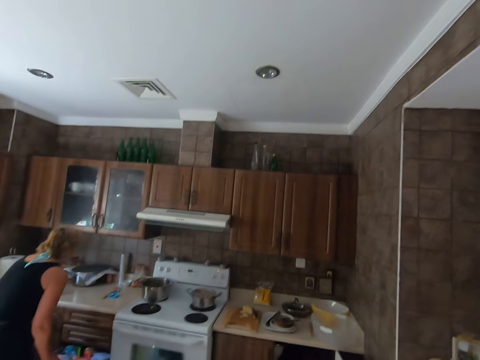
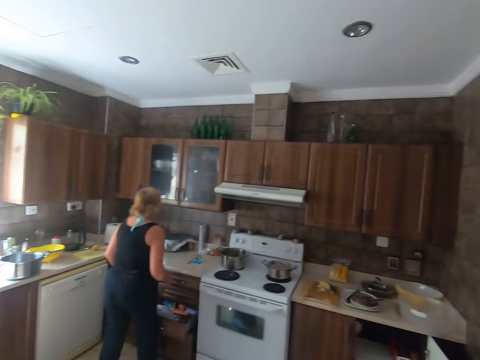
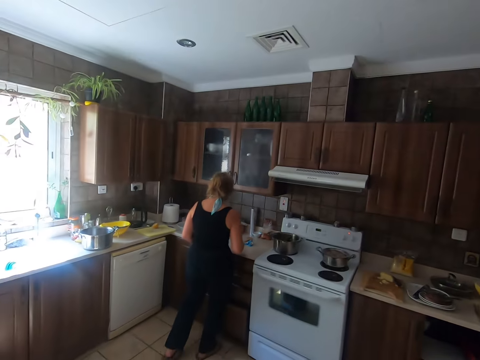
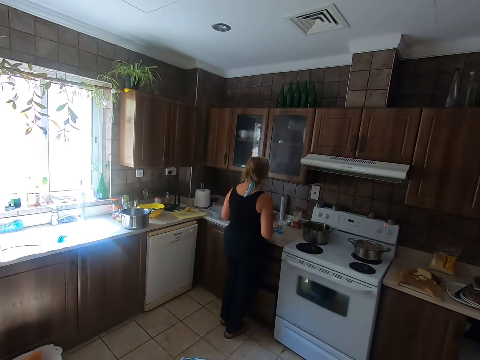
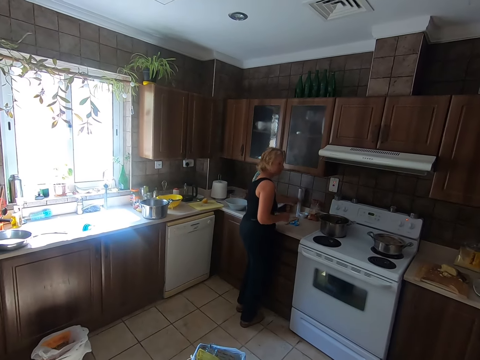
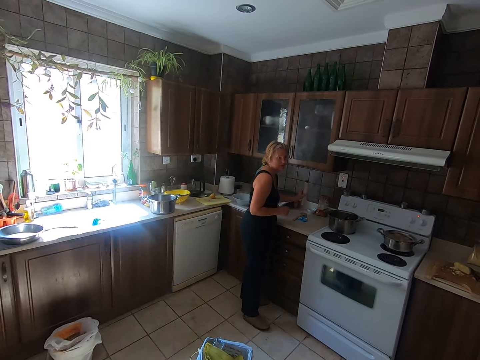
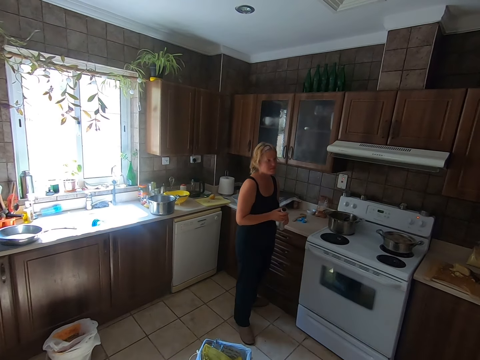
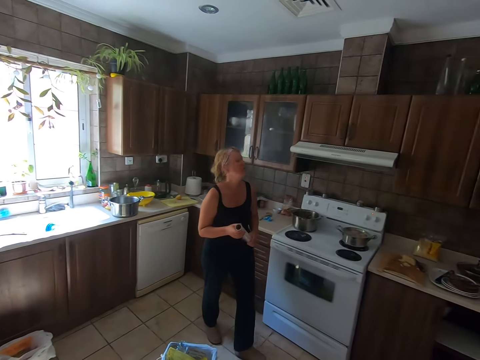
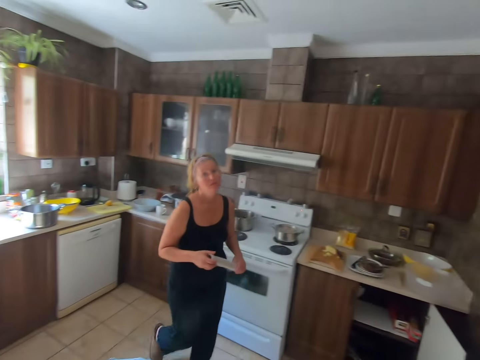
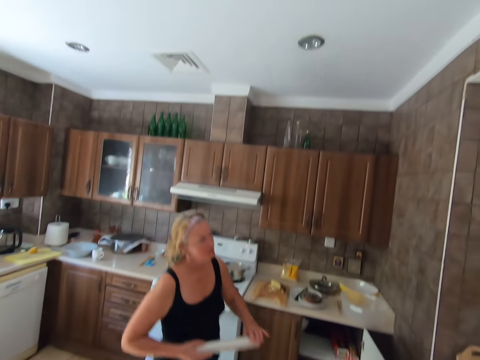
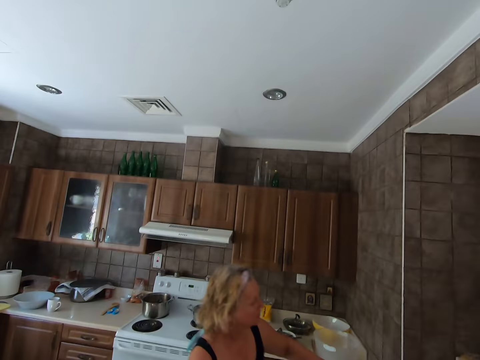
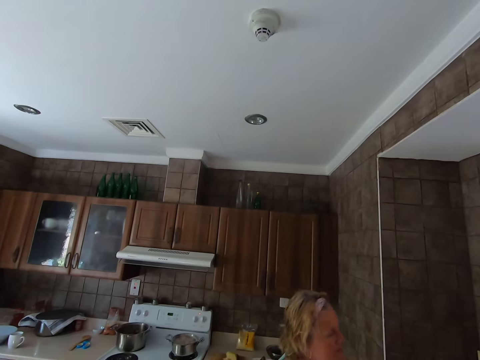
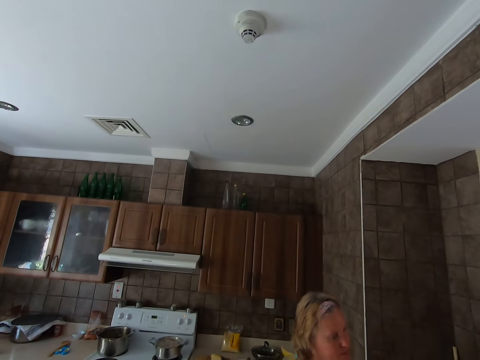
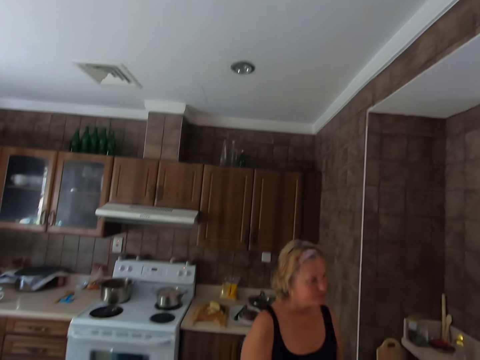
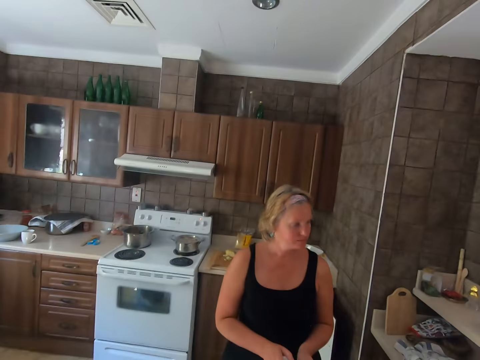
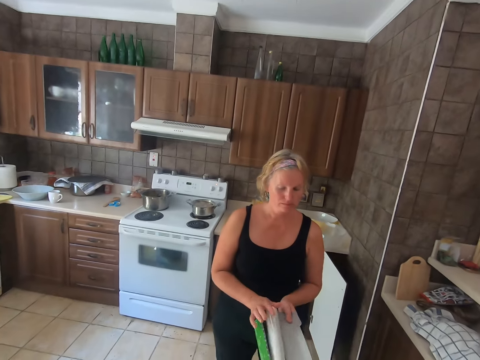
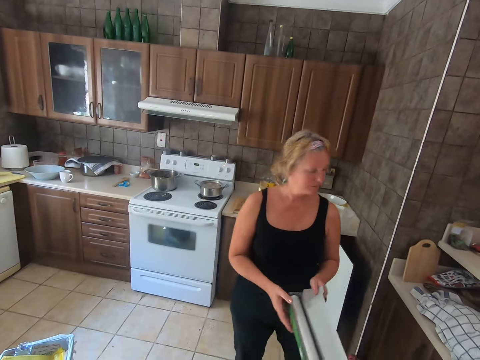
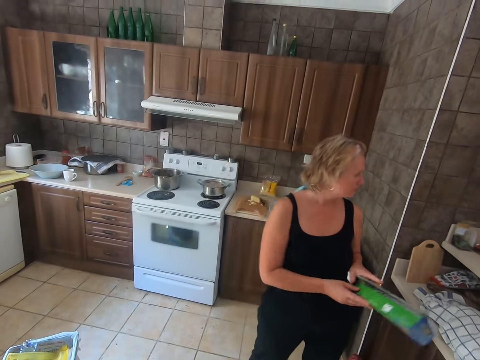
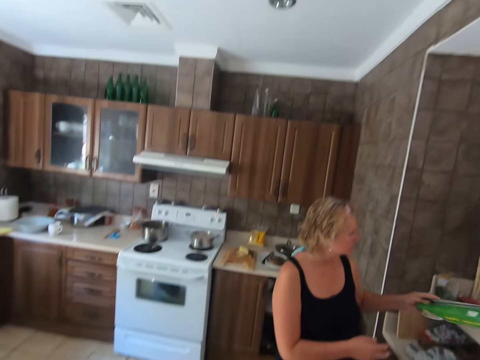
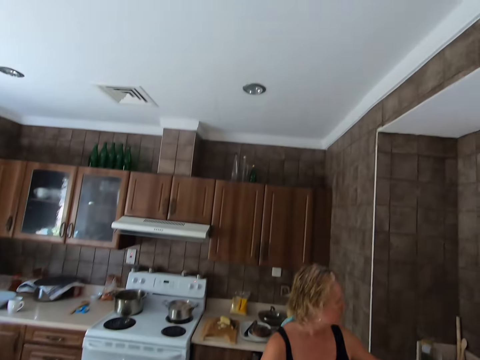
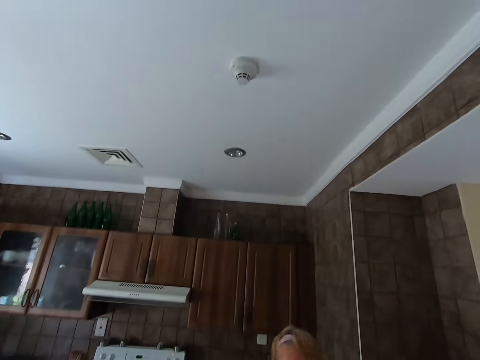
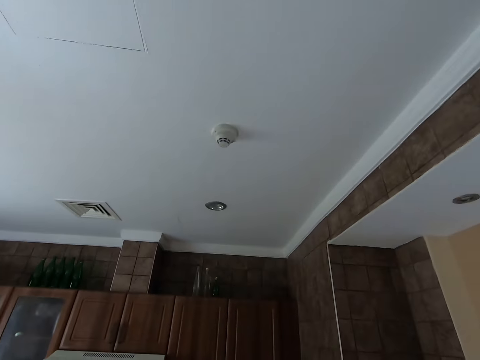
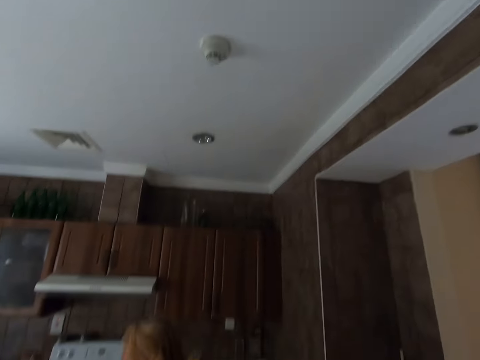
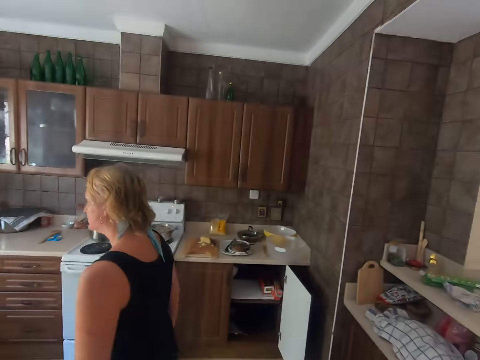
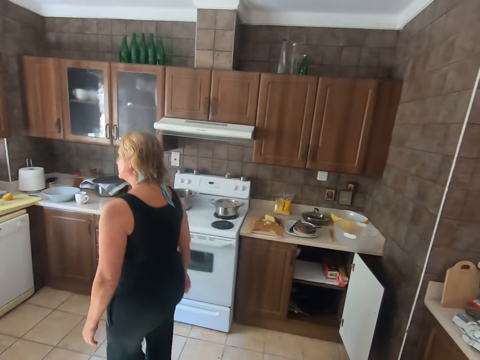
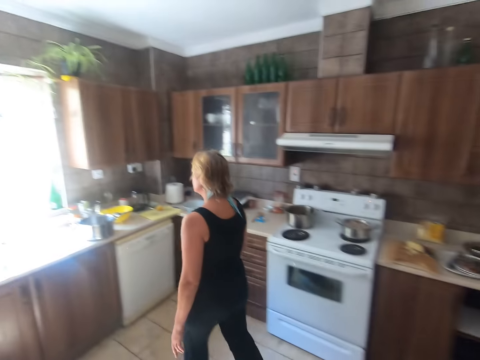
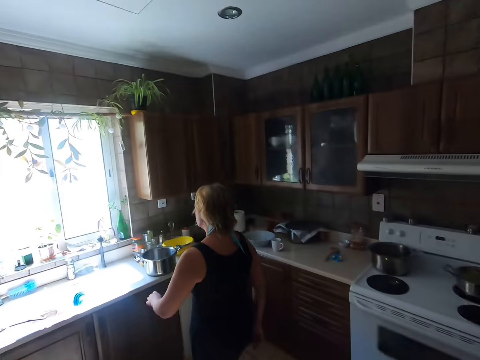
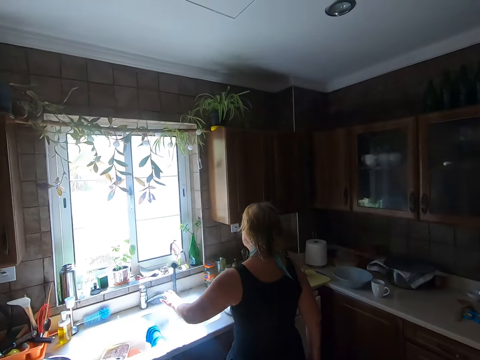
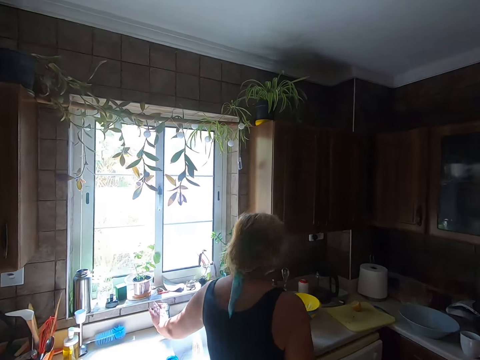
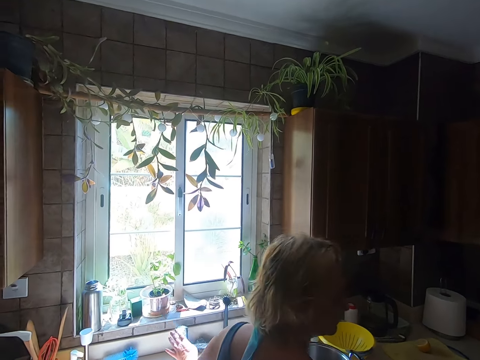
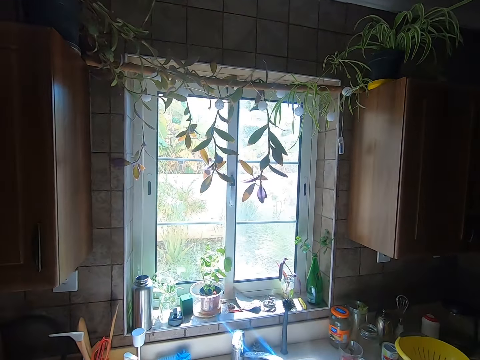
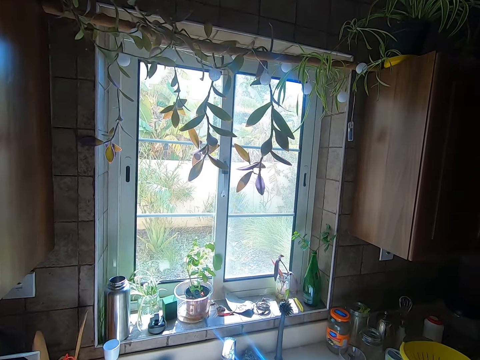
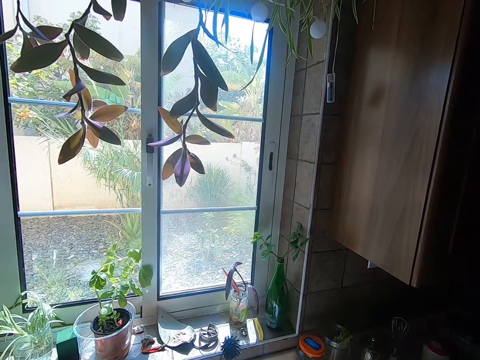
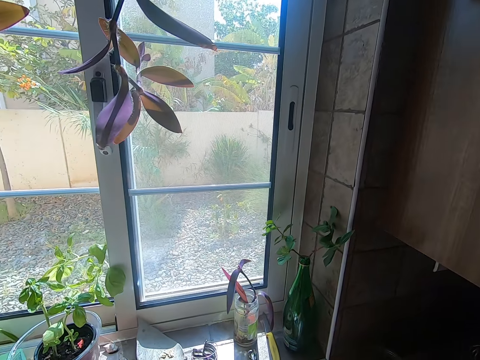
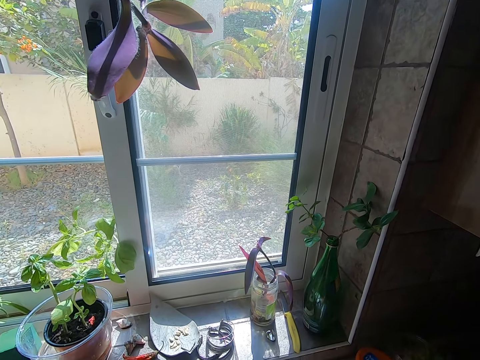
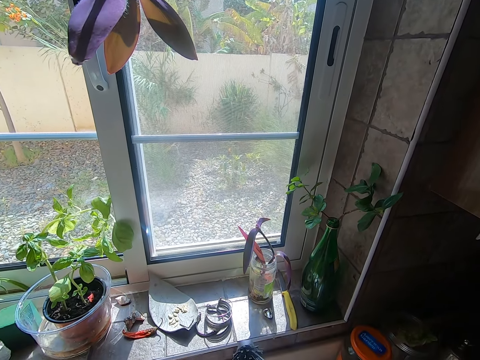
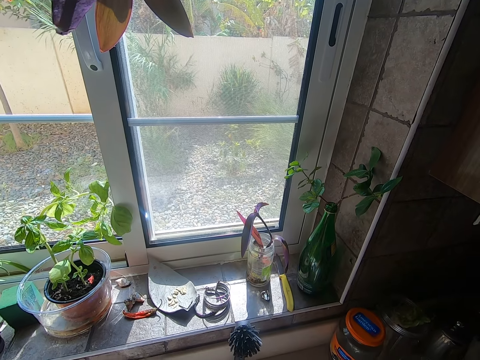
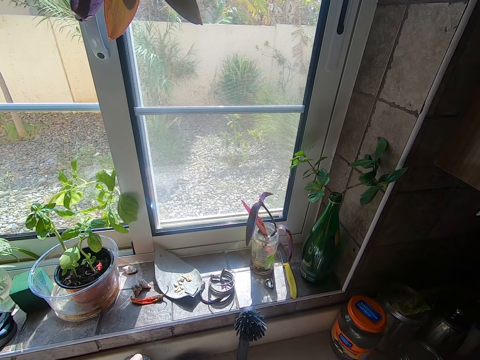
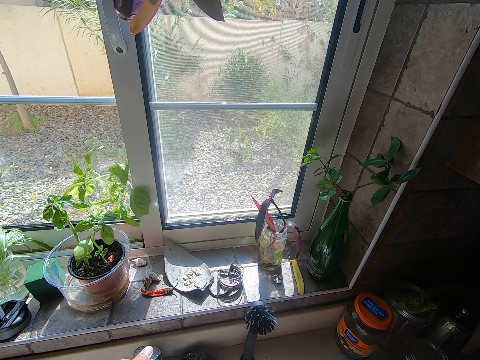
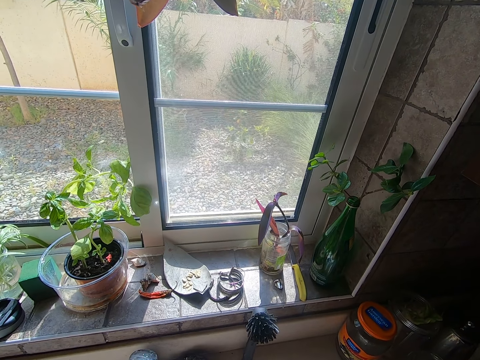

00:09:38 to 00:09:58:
A person closes the kitchen drawers. The person picks up cling film from the countertop. The person picks up the cling film from the countertop again. The person places the cling film on the countertop. The person closes the tap water. The camera wearer opens a tap.

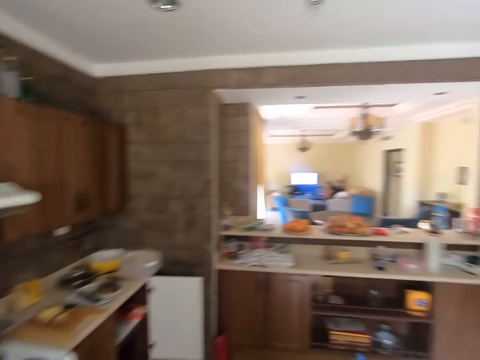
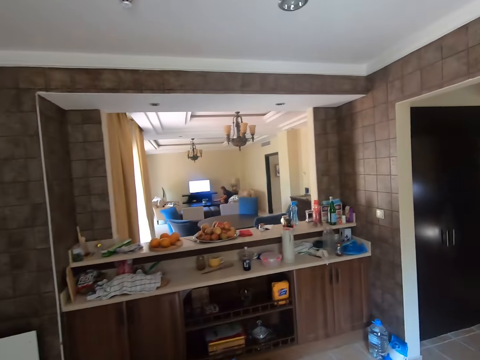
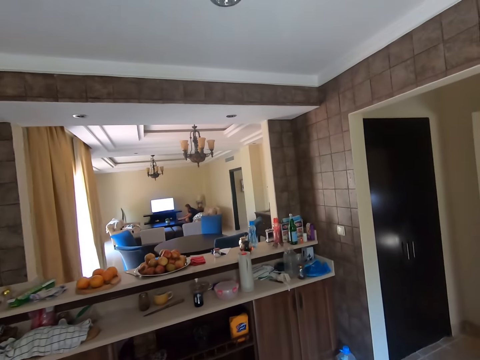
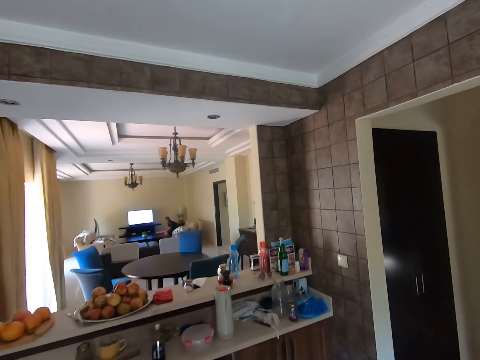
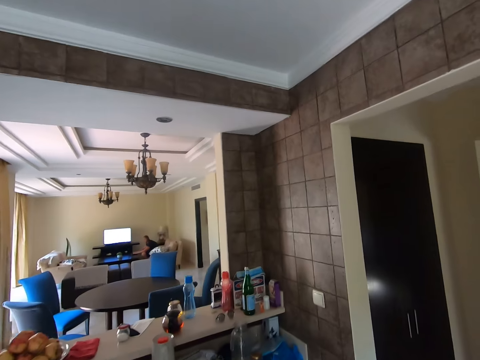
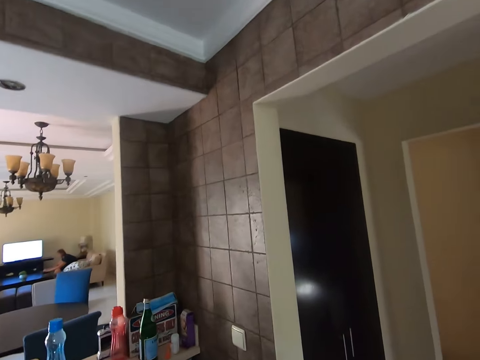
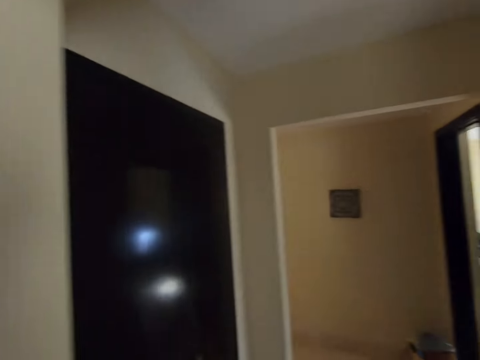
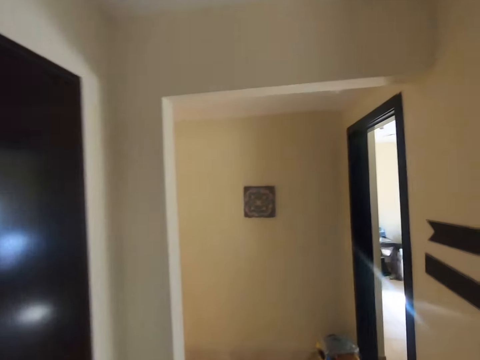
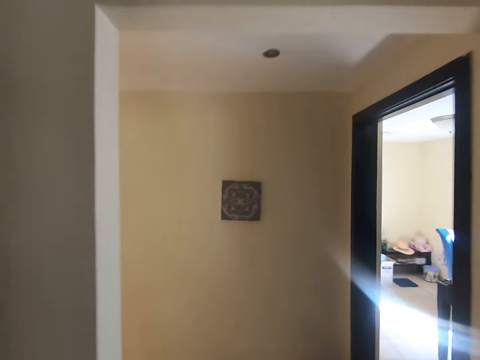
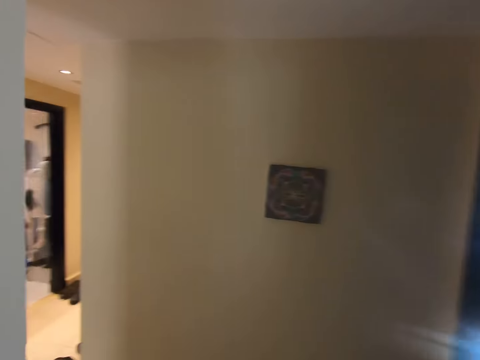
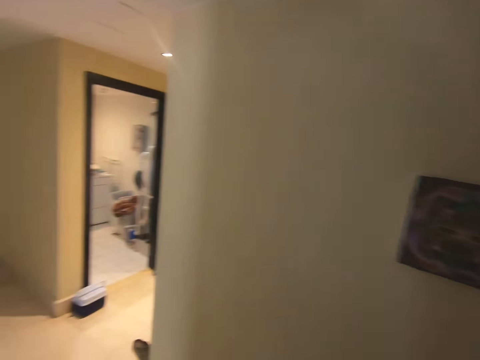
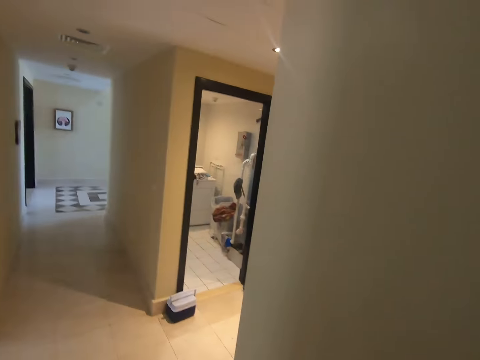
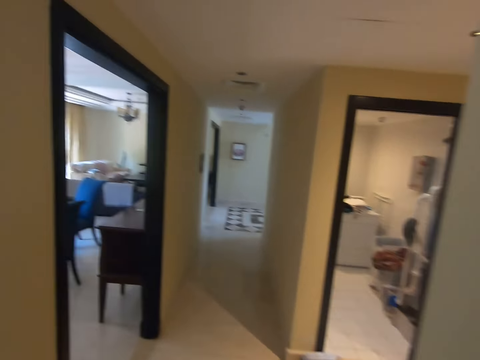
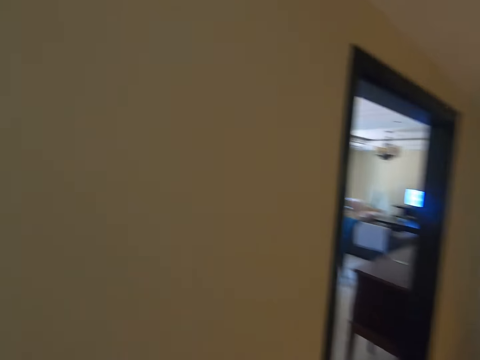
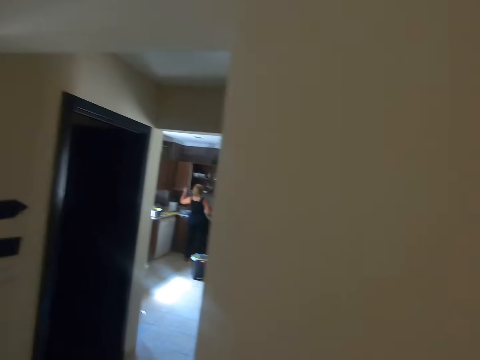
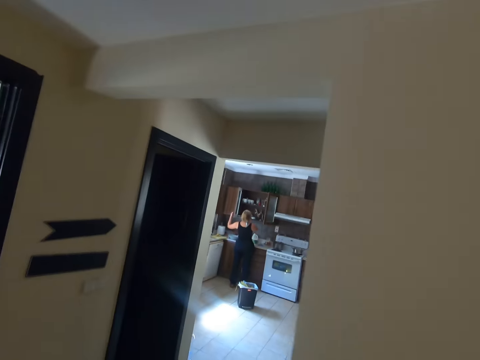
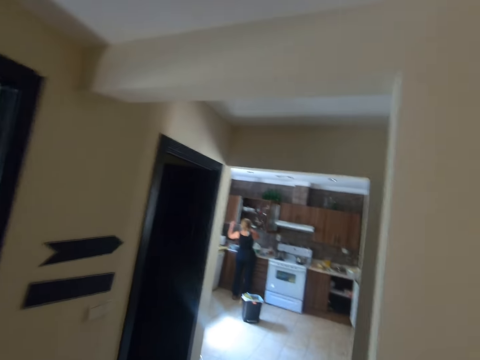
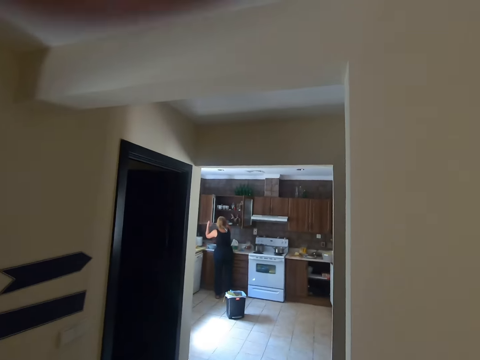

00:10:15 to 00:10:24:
The camera wearer converses with the lady. The lady responds to the camera wearer.
